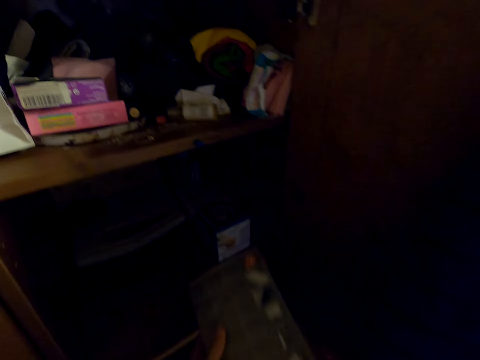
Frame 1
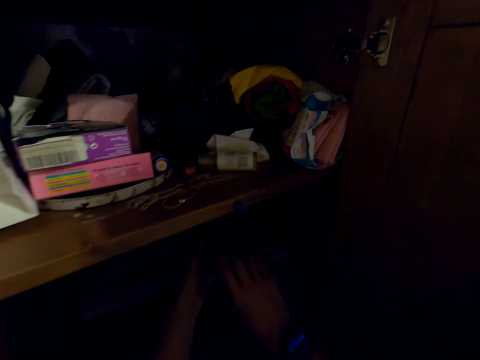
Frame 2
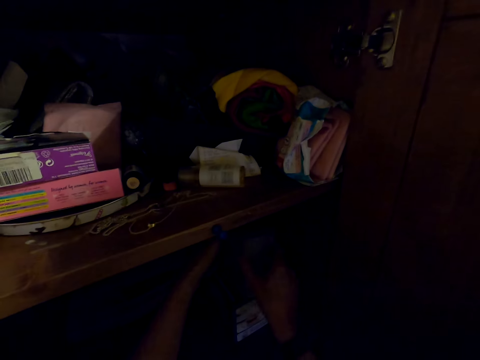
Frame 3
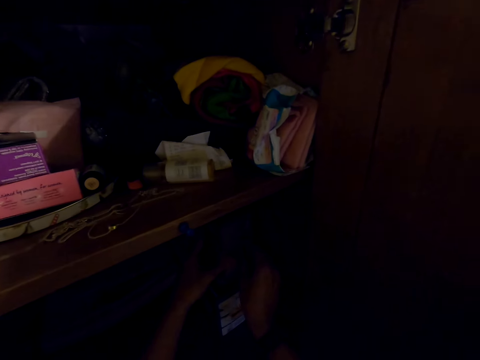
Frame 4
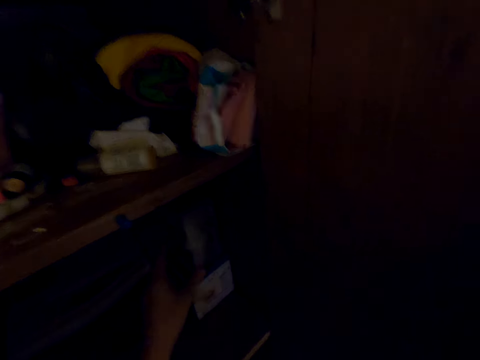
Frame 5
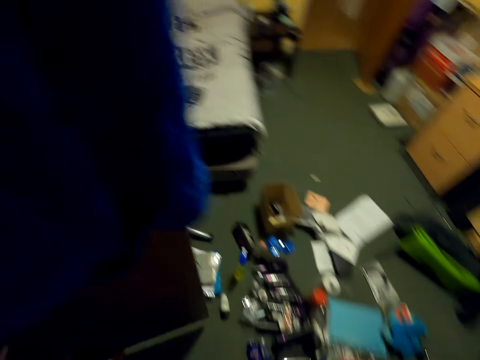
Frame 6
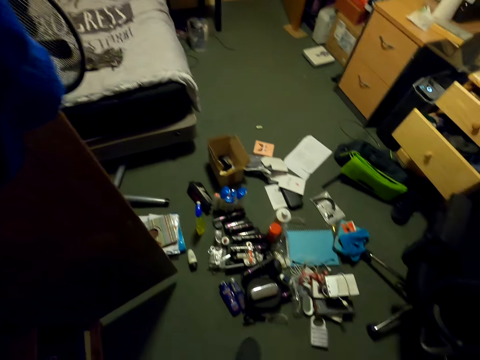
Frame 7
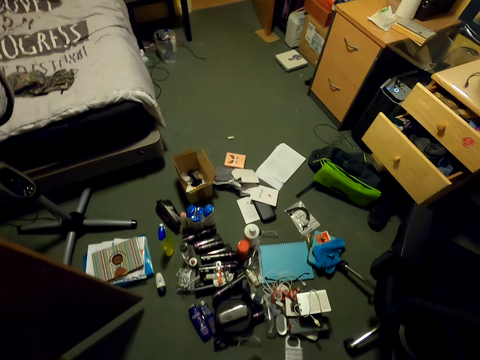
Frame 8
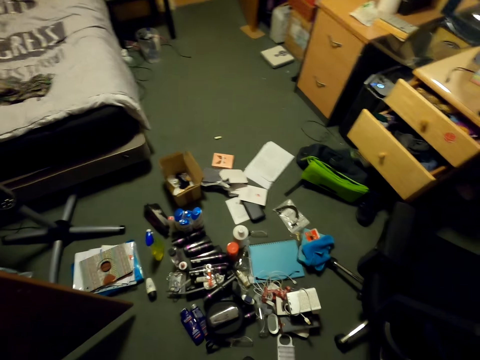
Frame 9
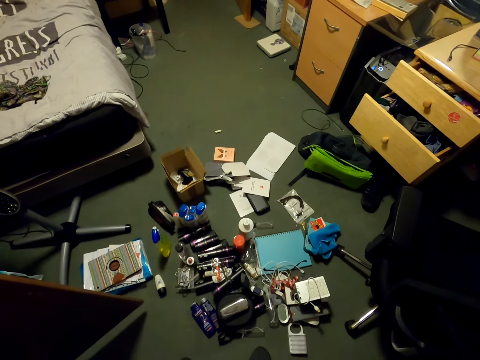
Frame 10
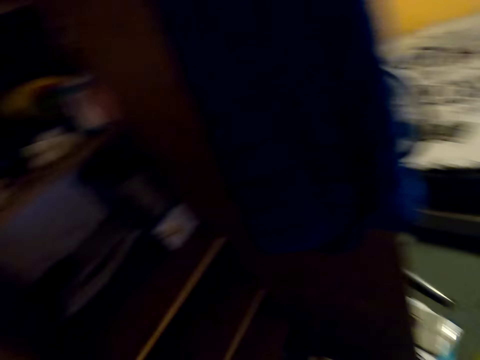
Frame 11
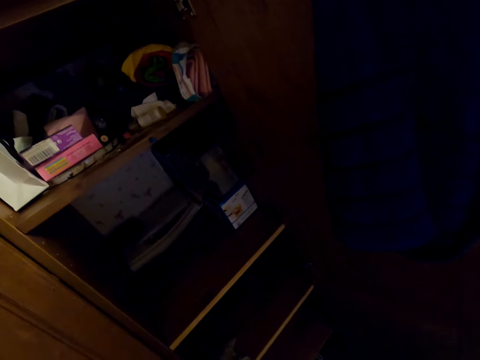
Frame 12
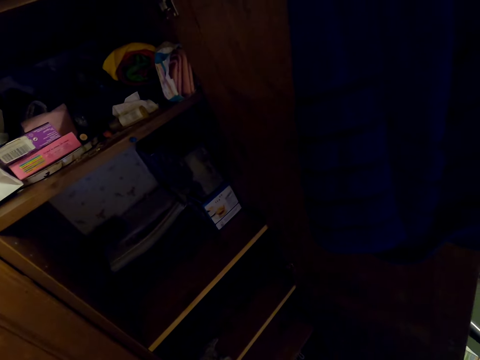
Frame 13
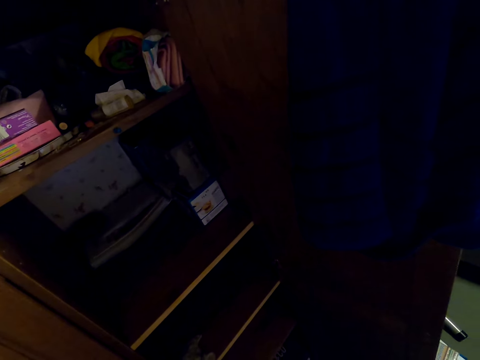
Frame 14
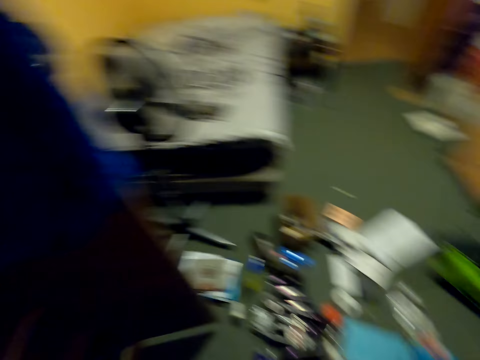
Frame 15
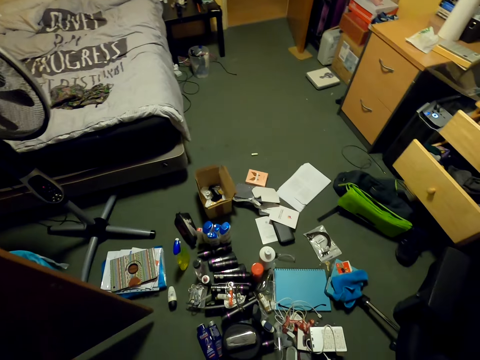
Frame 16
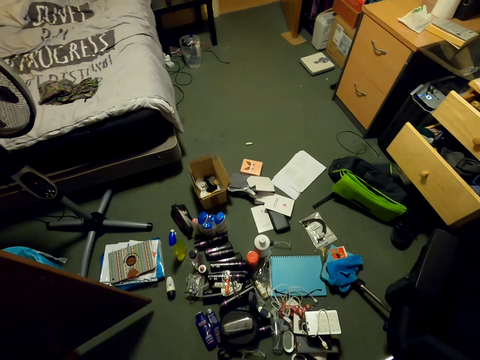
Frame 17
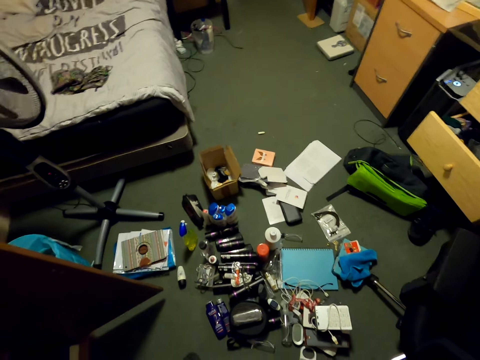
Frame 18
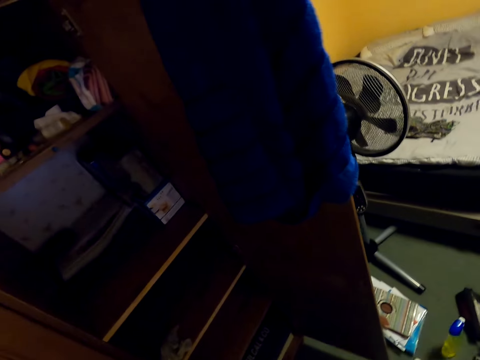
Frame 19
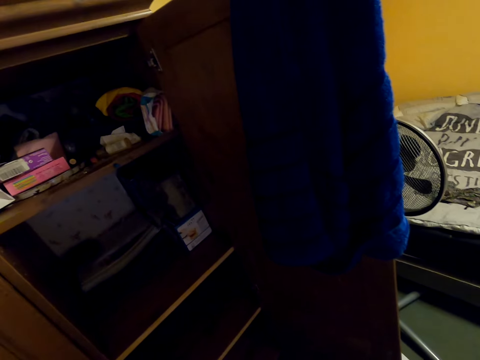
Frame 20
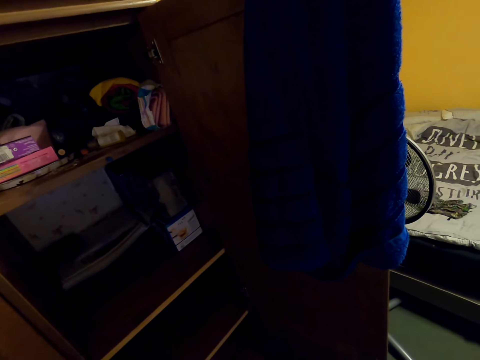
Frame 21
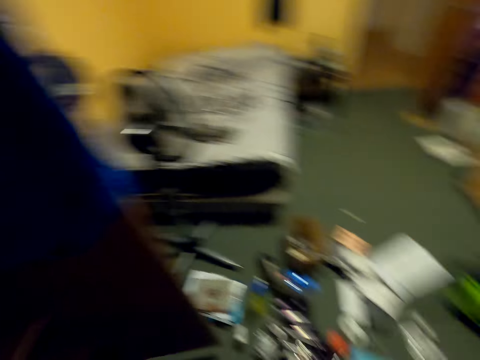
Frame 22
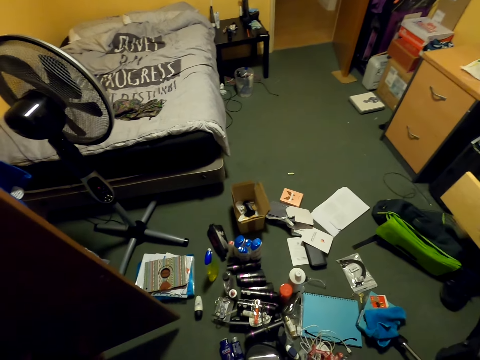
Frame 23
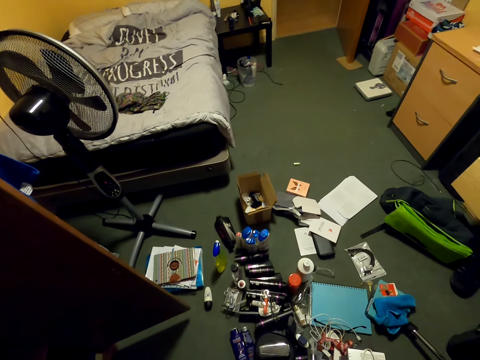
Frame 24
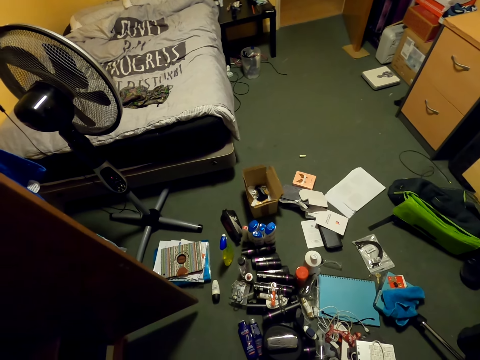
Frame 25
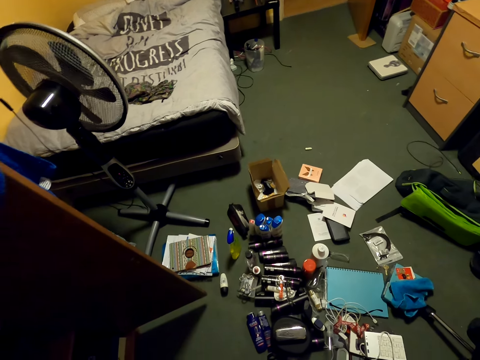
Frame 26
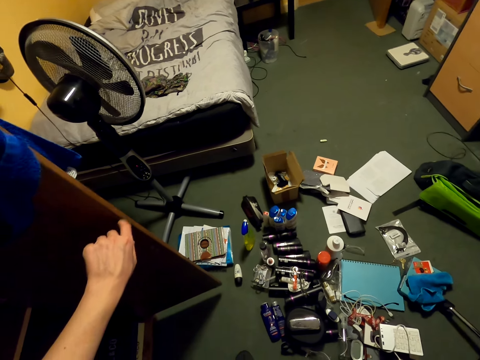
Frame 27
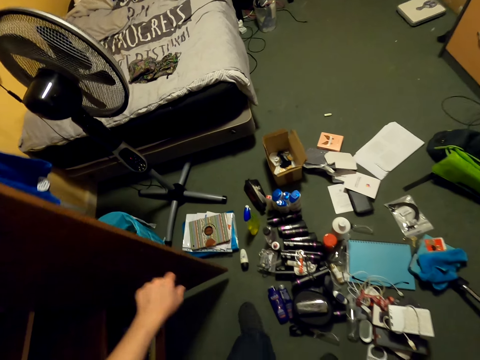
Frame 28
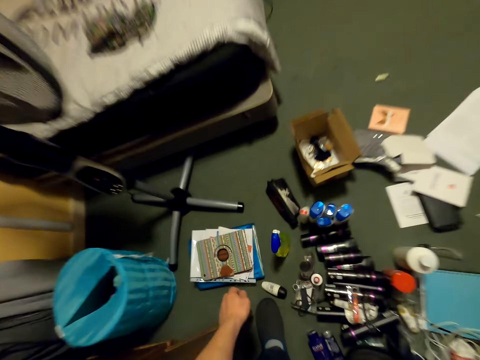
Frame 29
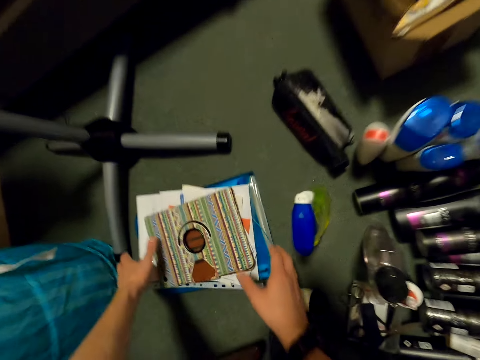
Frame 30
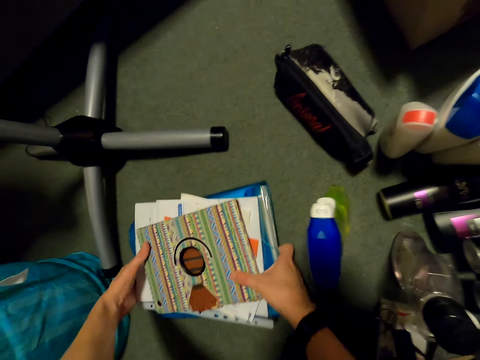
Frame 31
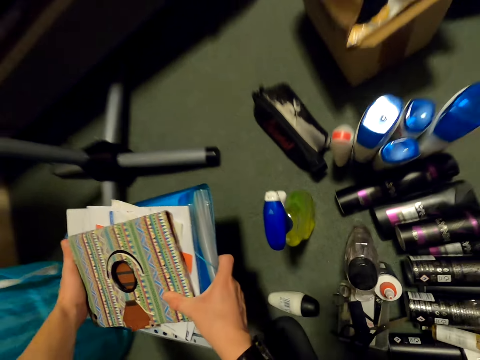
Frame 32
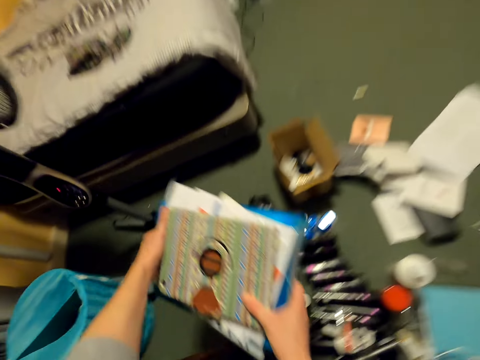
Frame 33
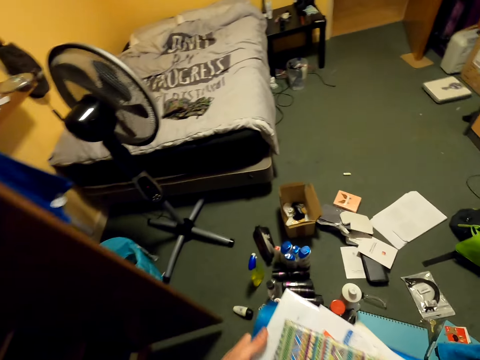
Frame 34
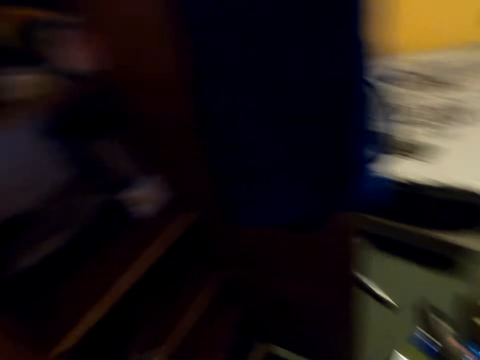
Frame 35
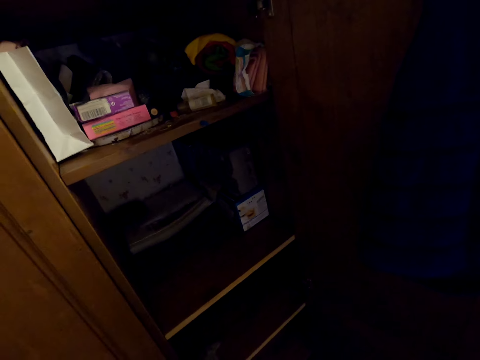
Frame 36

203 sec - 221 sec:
The camera wearer puts the books in the drawer. He looks around. He looks at something on the ground. He taps his hands. He looks around the house. He looks at the things on the ground. He picks up the books from the ground.

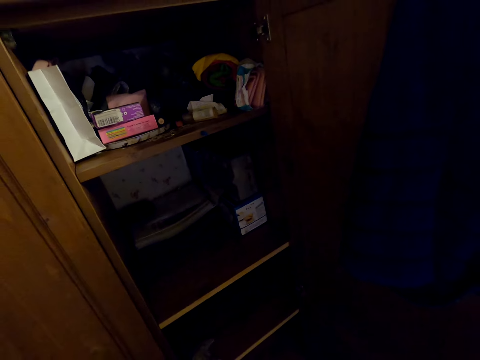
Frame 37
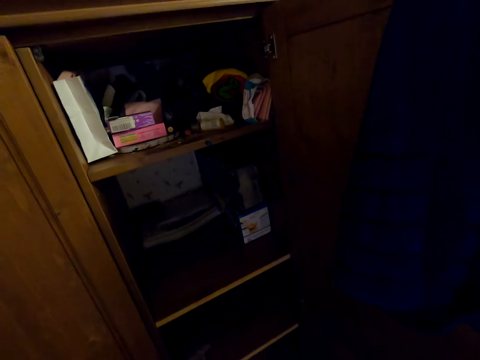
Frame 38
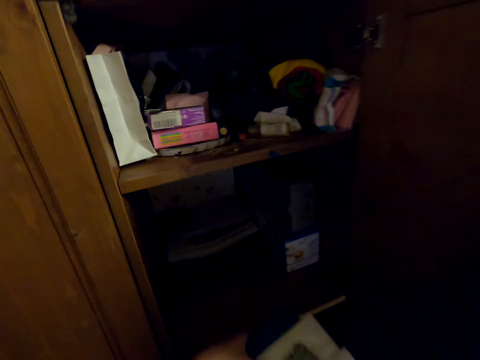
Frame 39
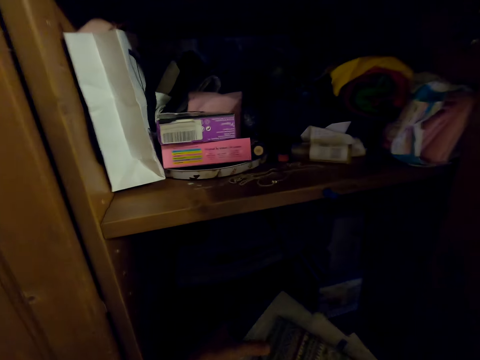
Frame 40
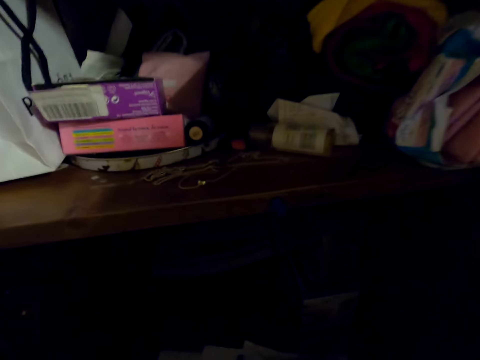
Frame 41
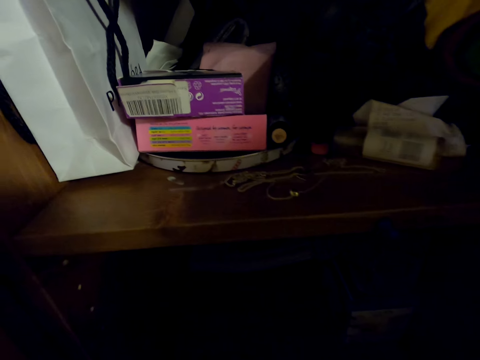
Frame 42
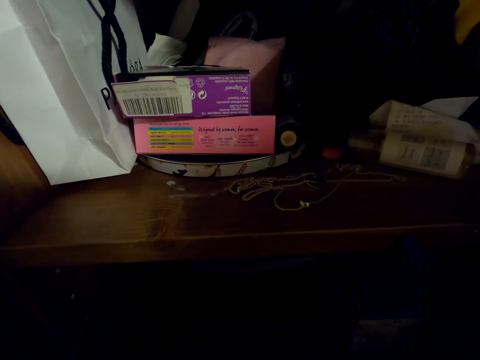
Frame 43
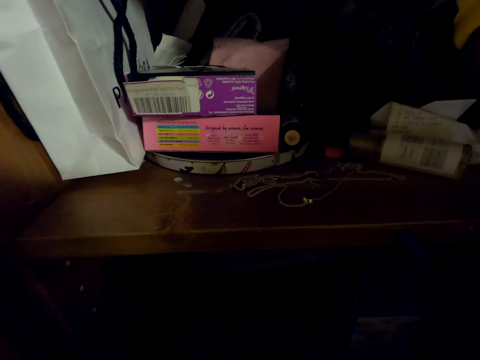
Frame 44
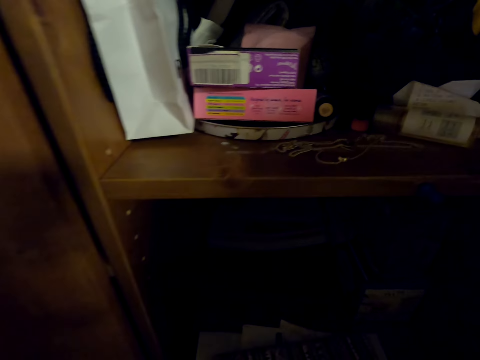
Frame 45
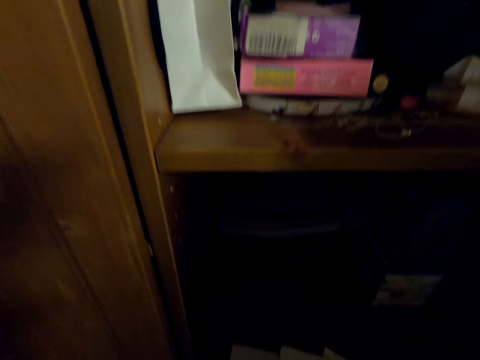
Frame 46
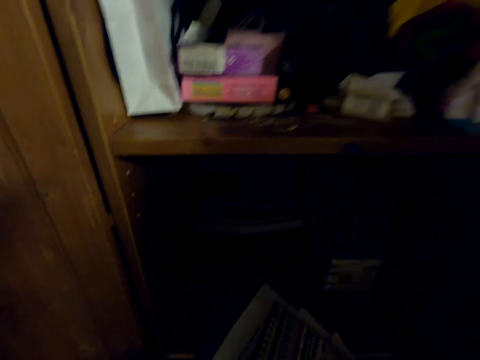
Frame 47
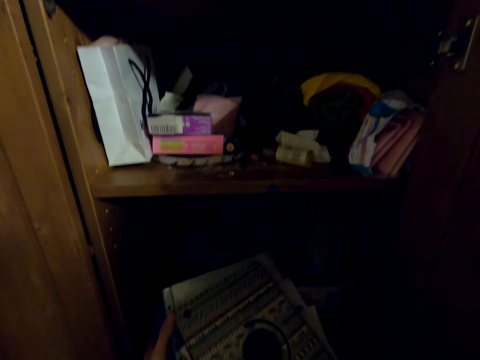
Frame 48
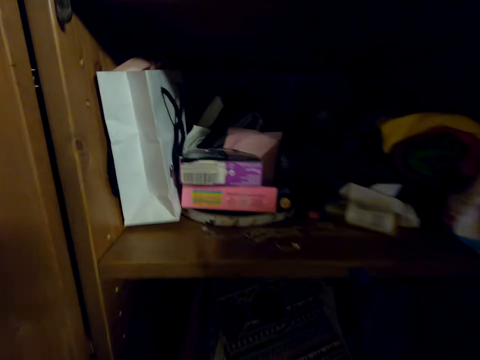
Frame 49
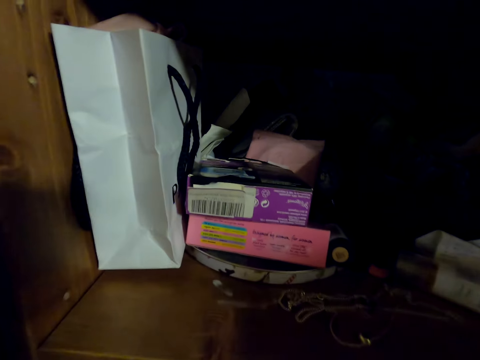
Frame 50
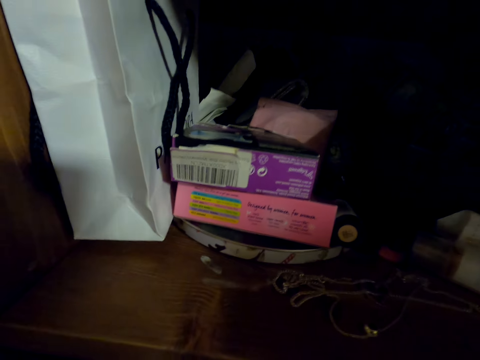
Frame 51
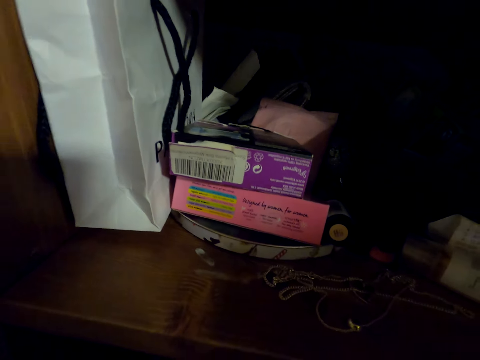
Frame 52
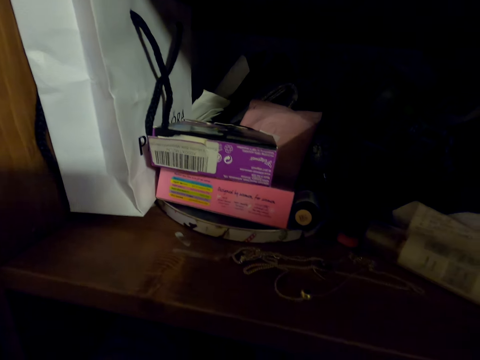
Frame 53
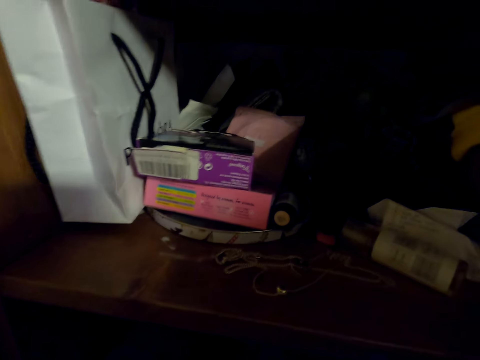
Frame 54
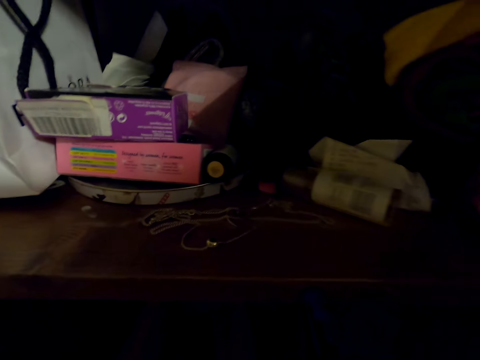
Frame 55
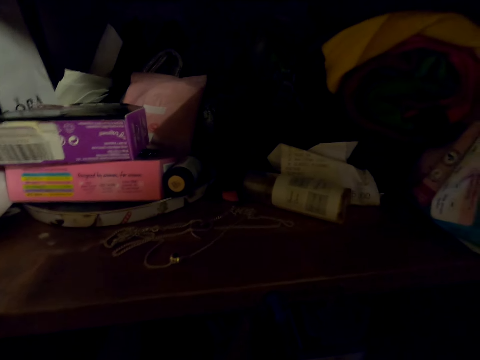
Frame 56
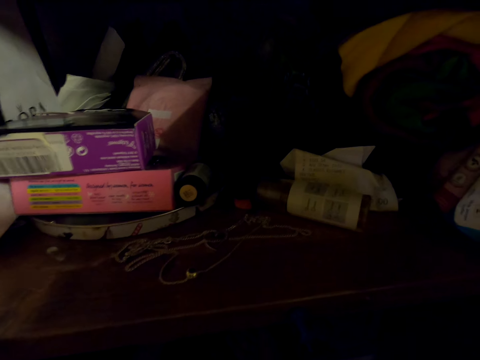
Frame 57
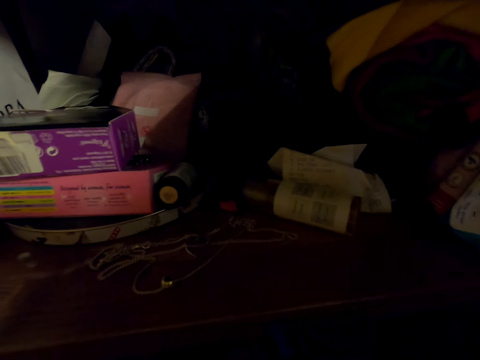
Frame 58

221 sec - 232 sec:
The camera wearer puts the books in the drawer or shelf.
